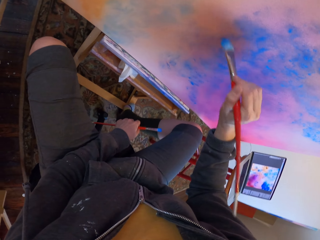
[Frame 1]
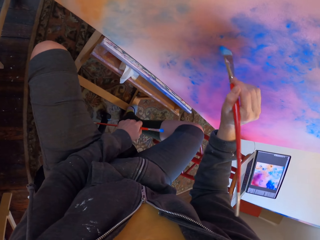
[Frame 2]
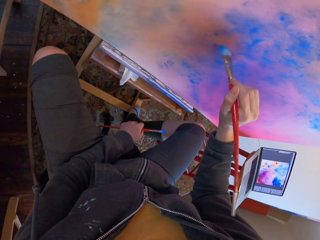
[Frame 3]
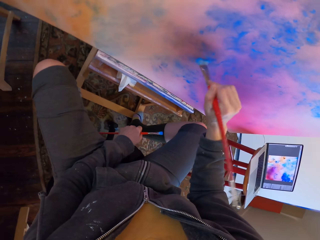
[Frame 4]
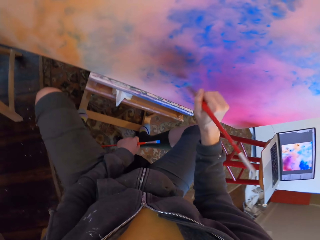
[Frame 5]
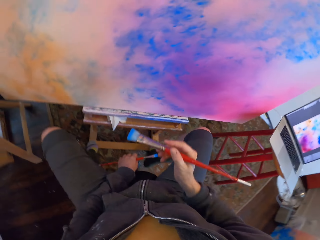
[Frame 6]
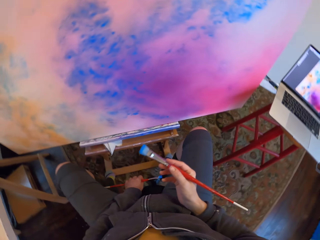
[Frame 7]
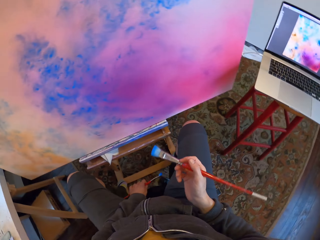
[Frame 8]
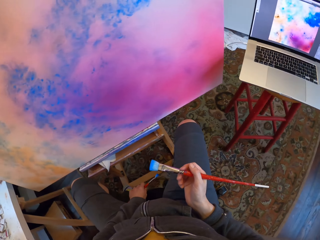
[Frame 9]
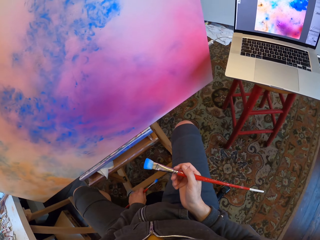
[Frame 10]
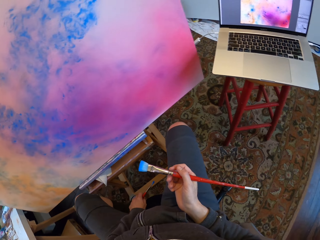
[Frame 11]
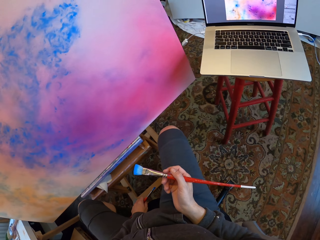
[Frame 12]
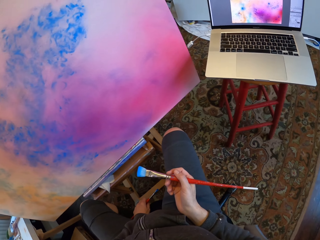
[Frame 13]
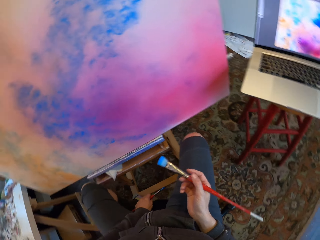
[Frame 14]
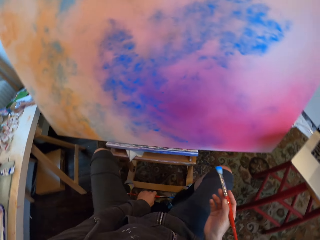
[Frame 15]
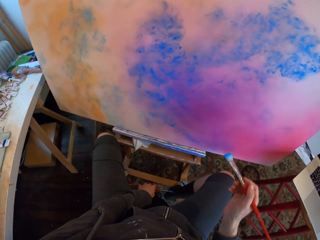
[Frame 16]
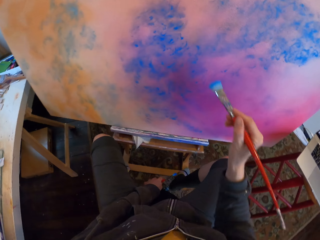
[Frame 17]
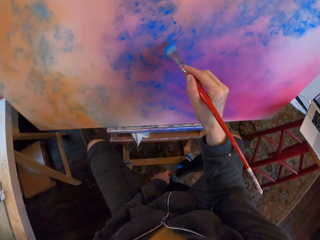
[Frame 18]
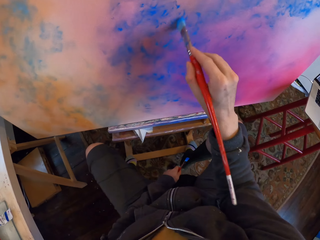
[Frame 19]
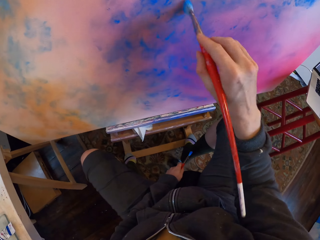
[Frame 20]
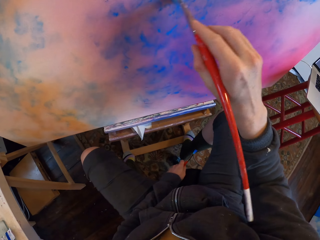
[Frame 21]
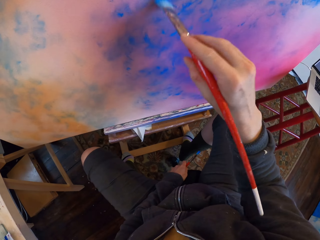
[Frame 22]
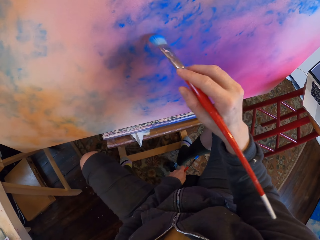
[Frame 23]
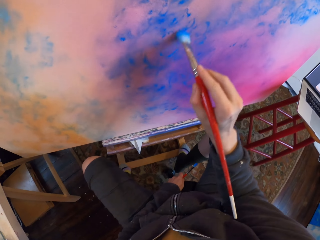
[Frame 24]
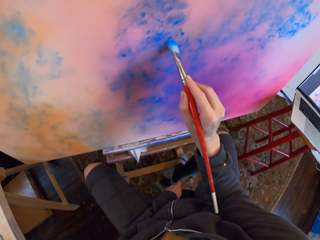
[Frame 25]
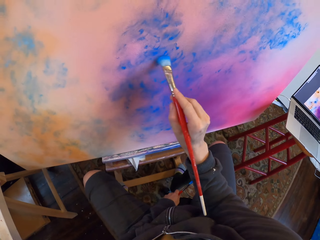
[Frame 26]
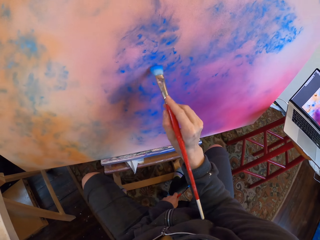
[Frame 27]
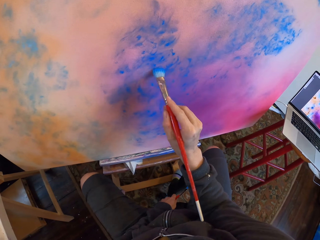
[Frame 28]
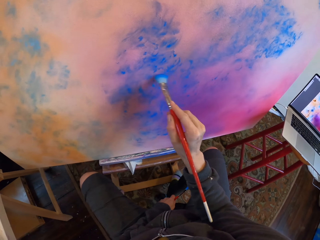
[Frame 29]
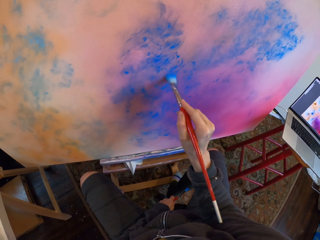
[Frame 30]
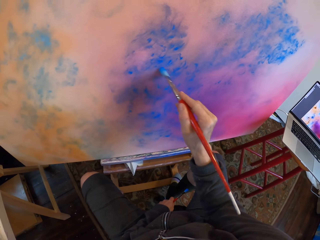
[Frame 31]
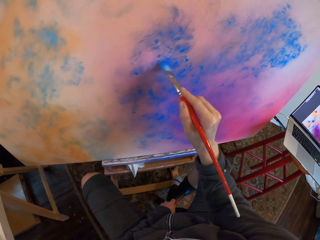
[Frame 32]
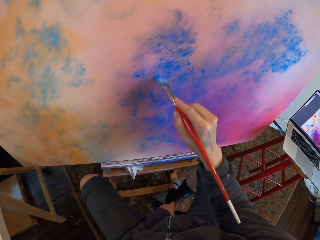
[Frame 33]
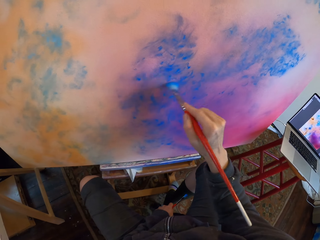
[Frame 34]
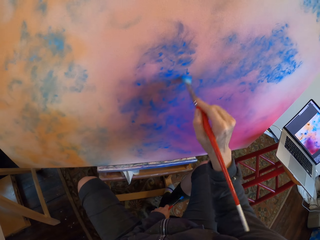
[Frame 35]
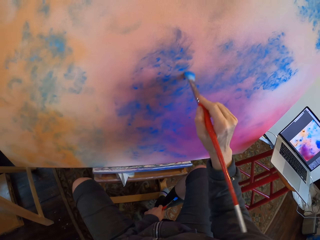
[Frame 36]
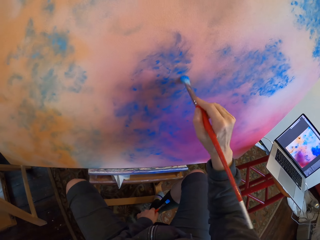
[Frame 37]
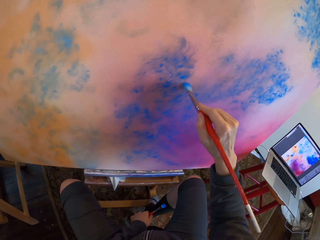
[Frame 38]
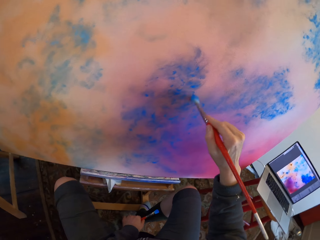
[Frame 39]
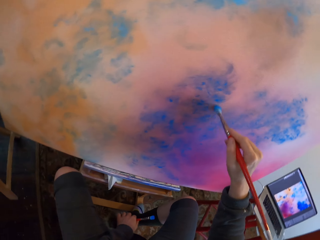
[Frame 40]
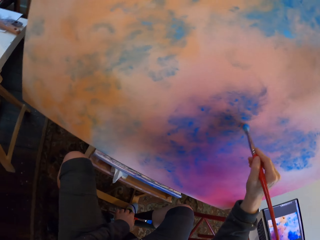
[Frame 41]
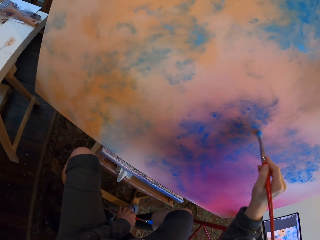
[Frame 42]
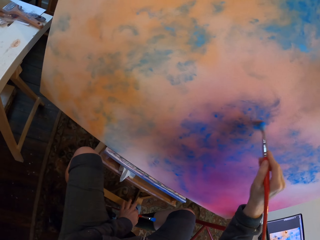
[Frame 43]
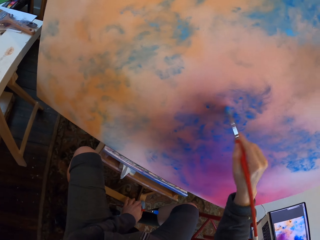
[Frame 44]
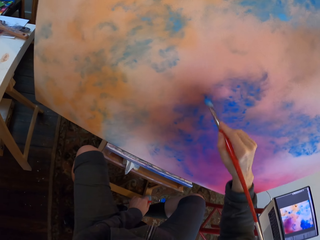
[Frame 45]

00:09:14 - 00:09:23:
The camera wearer looks at the drawing on the laptop. They paint the canvas with a paint brush.

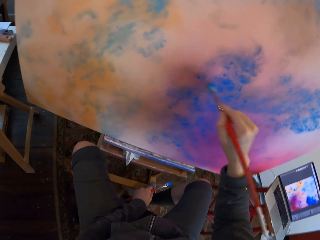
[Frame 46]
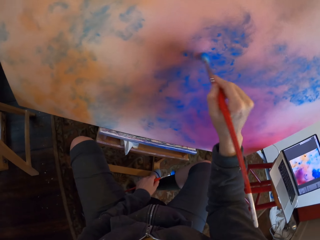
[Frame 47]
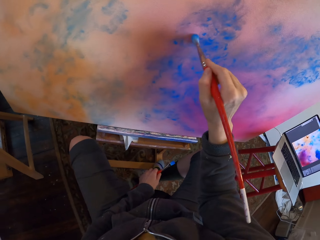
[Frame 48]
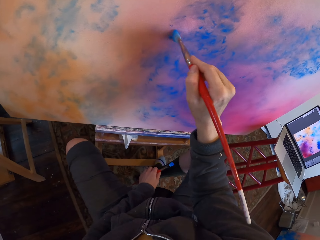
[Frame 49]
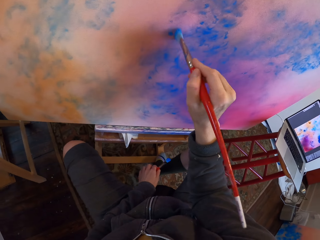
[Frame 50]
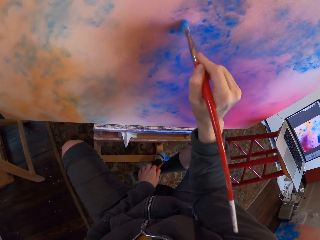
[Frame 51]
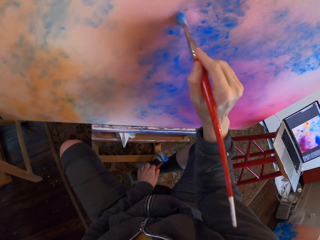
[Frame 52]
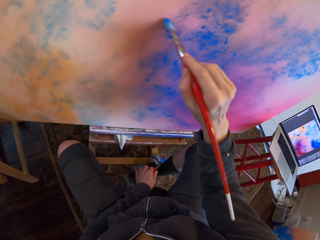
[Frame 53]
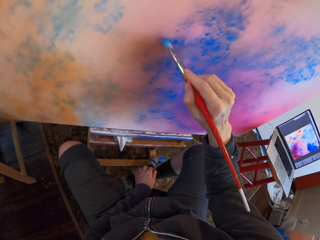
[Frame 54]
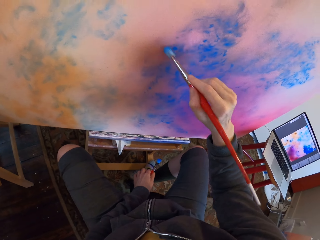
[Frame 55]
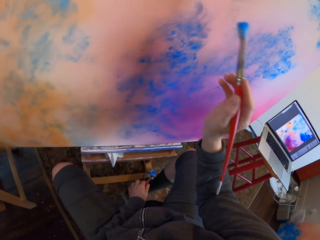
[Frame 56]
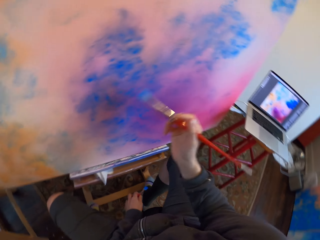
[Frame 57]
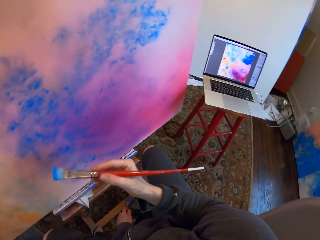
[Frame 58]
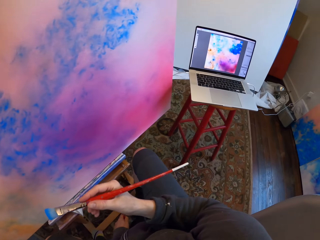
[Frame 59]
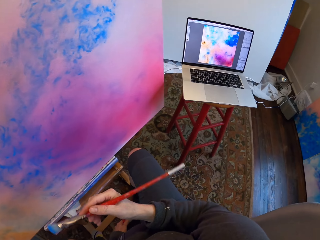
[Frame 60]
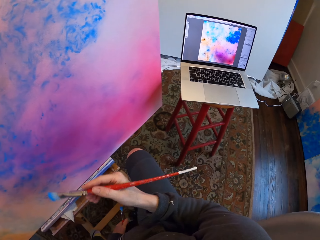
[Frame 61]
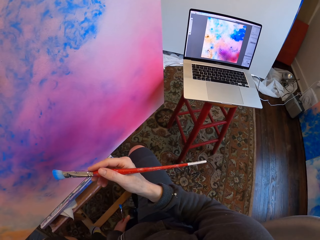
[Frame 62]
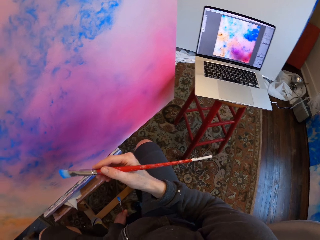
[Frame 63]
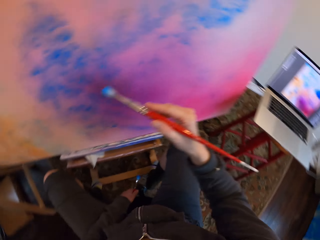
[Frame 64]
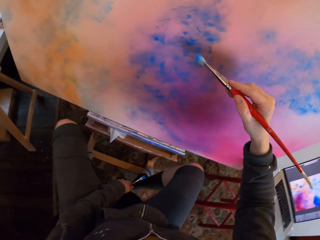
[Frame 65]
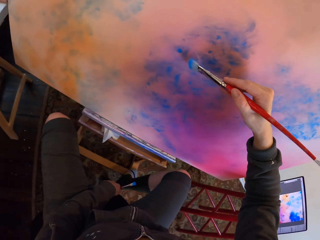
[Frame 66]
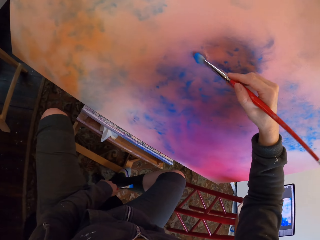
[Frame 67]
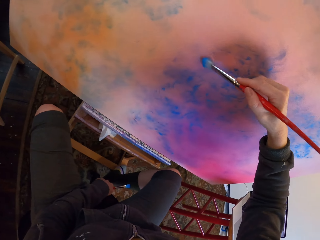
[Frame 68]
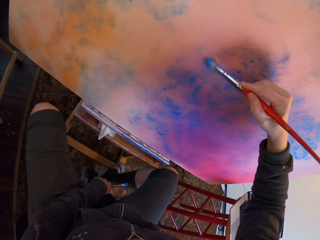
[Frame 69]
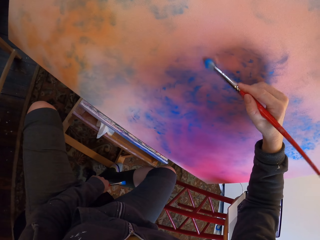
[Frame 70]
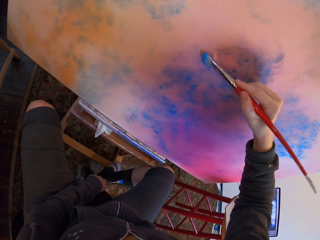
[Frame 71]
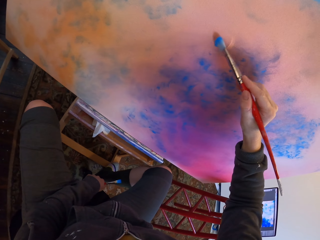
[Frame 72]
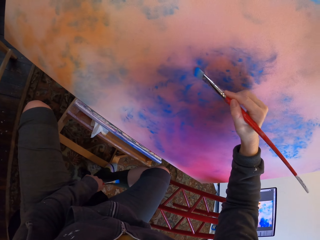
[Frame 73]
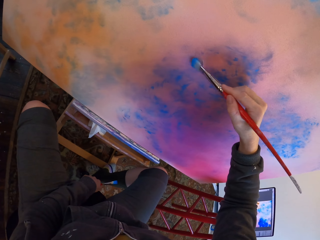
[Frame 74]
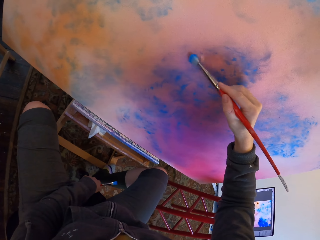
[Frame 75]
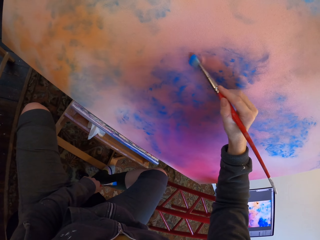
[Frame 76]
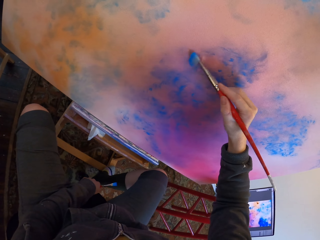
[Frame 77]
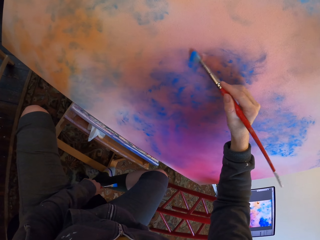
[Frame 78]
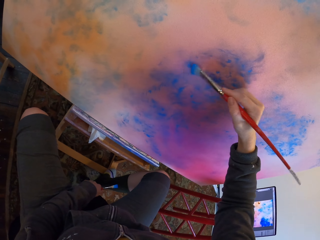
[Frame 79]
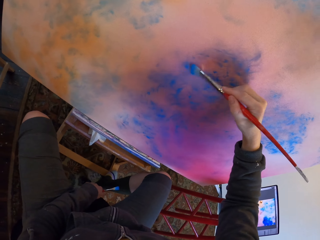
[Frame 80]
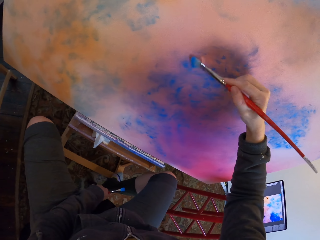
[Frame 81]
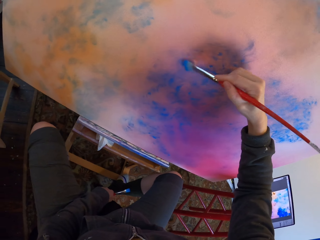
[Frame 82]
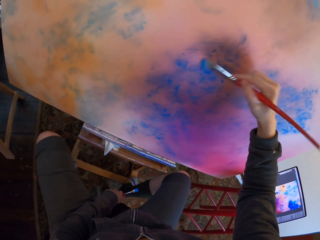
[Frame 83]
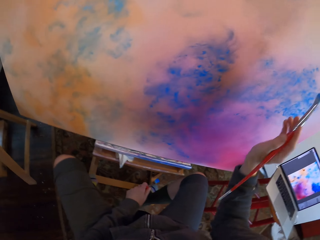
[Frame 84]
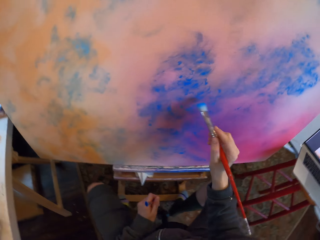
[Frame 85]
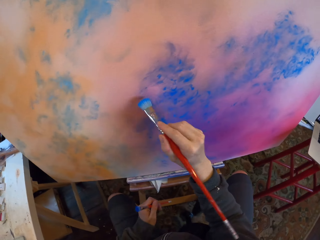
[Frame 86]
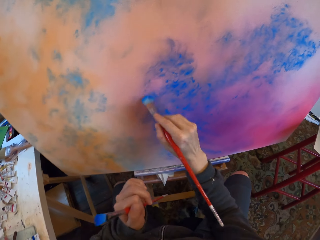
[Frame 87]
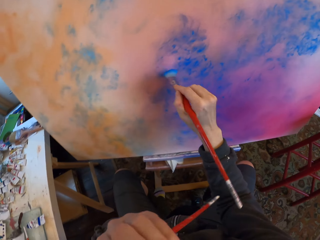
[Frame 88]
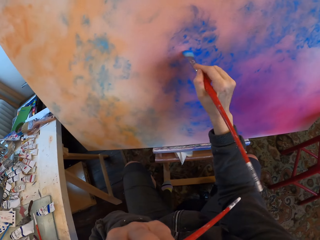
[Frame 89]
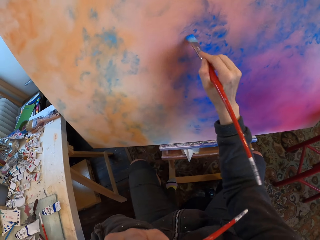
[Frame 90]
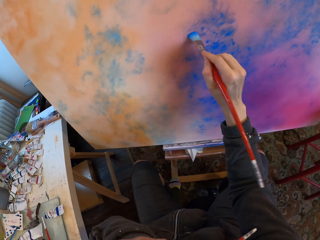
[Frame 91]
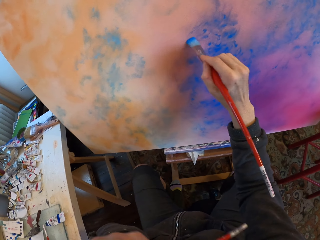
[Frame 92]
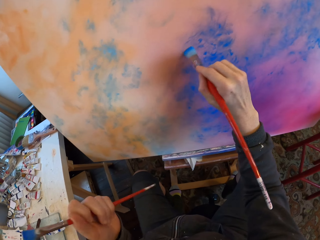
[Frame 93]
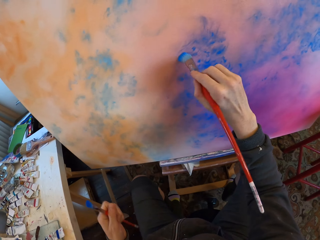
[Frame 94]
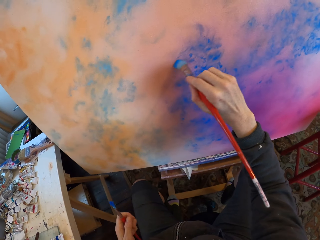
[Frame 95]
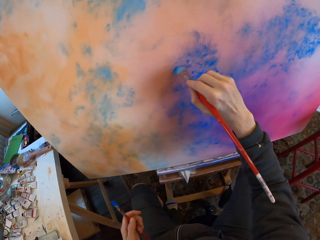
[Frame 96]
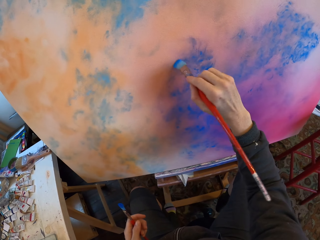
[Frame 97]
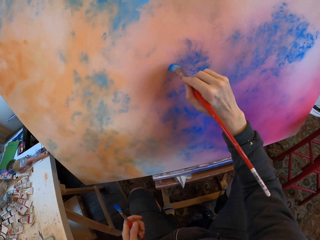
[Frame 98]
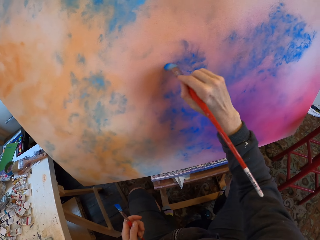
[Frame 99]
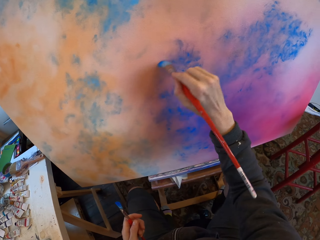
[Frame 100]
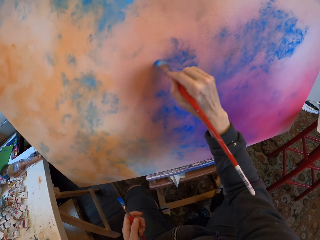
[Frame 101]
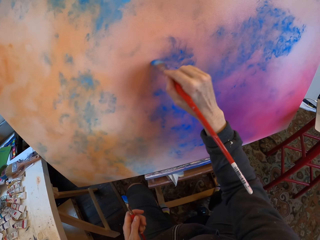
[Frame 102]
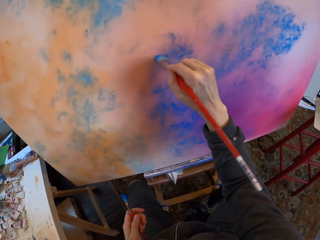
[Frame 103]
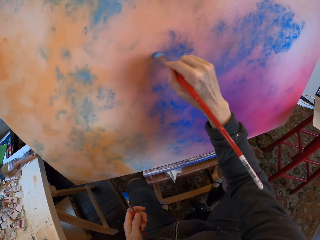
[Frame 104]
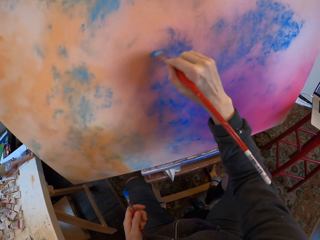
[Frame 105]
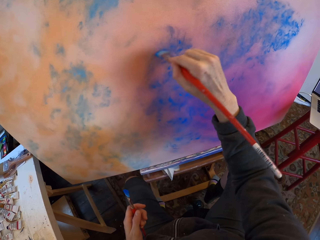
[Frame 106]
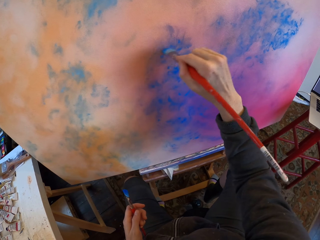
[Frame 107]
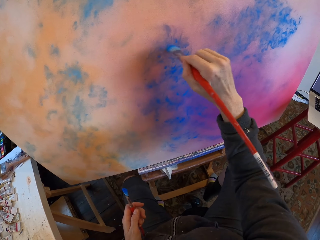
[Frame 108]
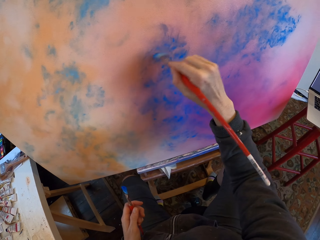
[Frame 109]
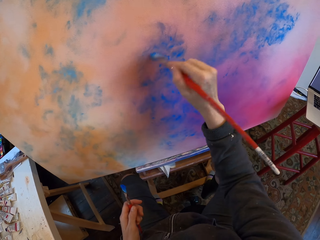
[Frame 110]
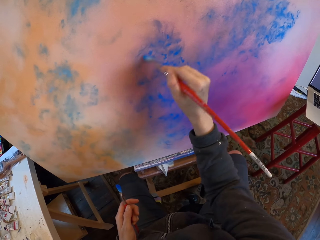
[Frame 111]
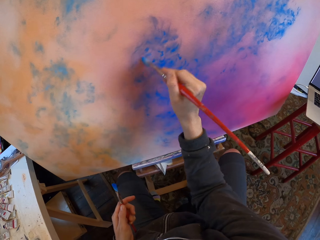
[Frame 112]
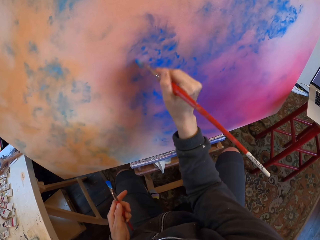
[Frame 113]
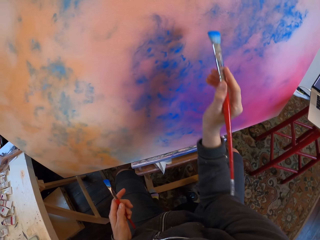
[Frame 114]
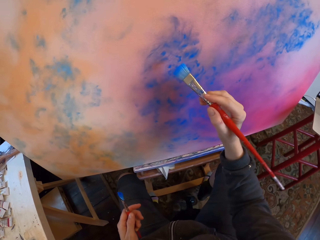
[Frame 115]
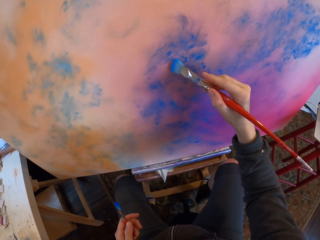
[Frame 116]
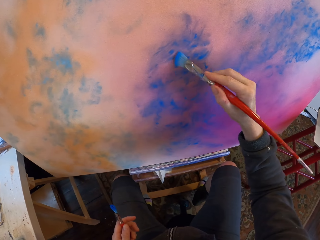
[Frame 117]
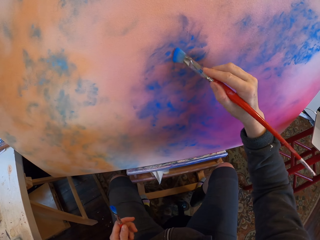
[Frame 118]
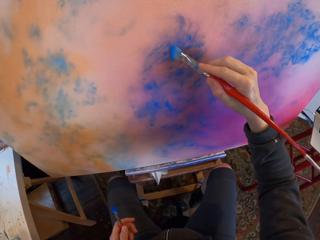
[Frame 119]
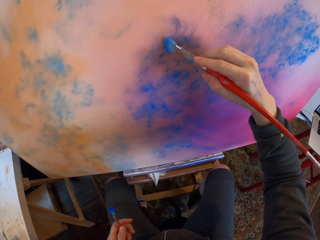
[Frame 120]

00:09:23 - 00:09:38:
The camera wearer looks at the drawing on the laptop. They paint the canvas with a paint brush. They scratch the face. They paint.
